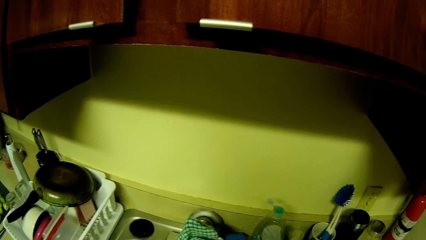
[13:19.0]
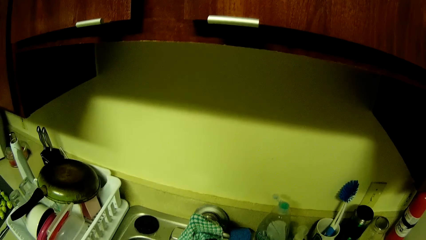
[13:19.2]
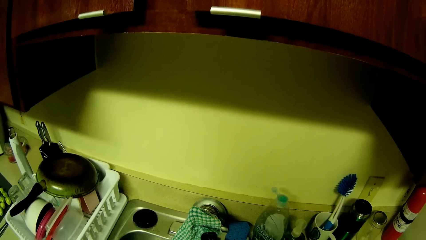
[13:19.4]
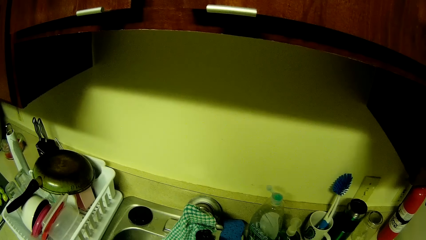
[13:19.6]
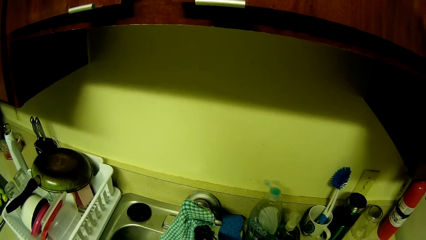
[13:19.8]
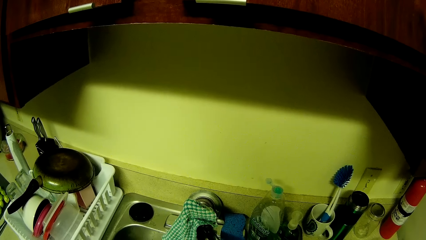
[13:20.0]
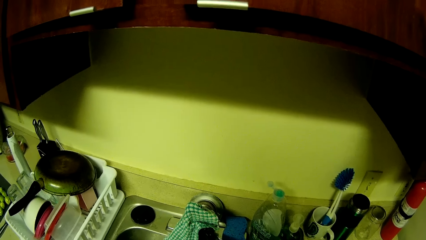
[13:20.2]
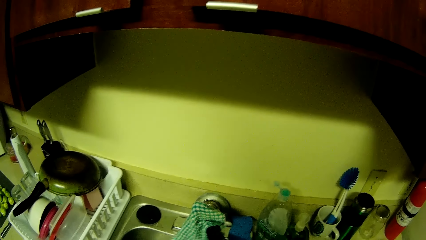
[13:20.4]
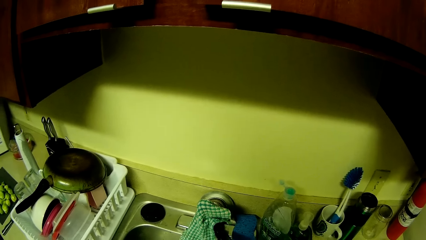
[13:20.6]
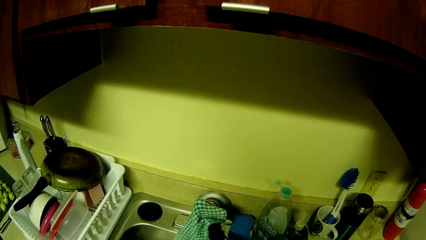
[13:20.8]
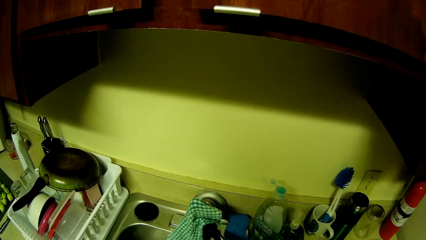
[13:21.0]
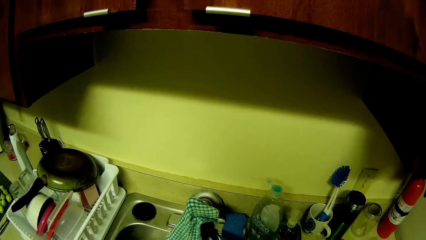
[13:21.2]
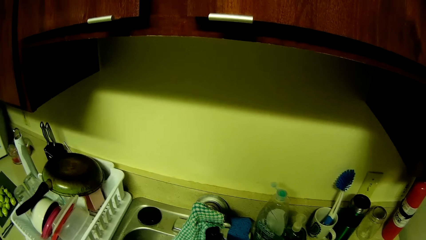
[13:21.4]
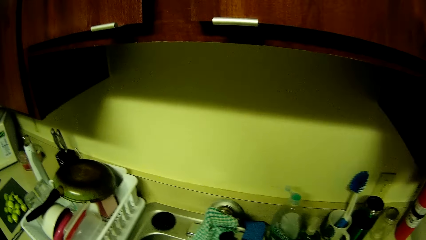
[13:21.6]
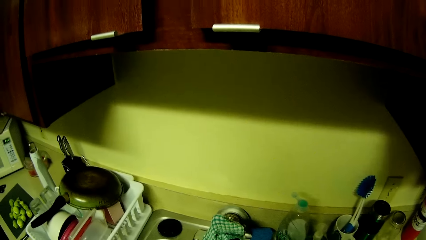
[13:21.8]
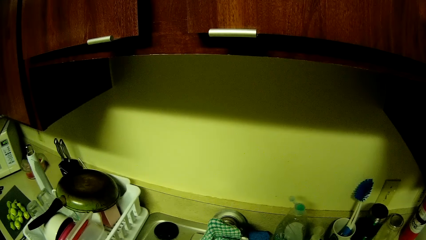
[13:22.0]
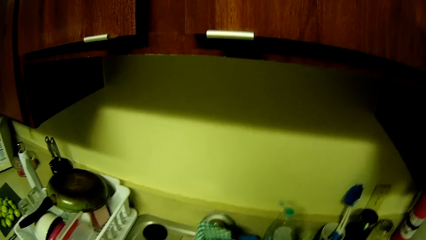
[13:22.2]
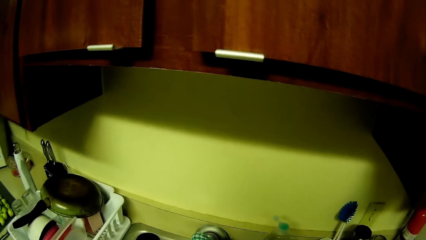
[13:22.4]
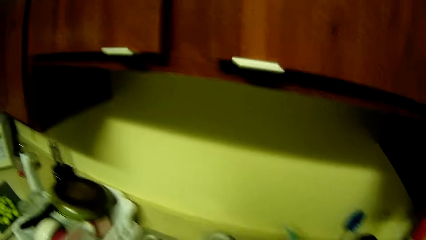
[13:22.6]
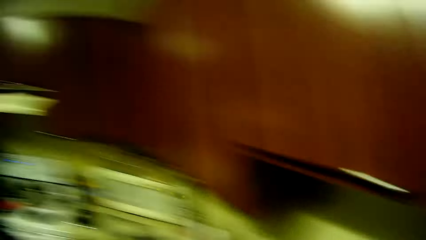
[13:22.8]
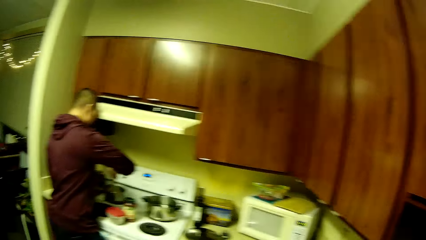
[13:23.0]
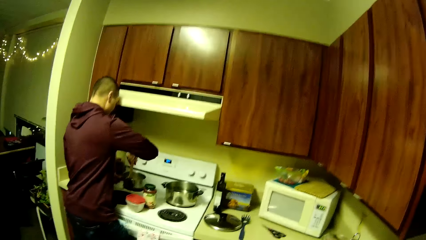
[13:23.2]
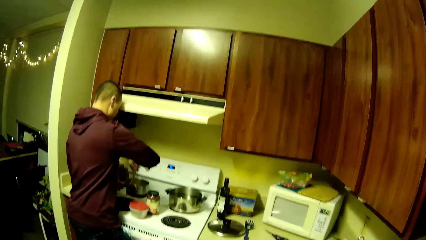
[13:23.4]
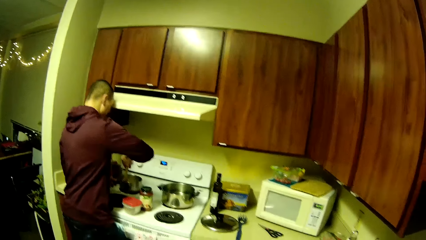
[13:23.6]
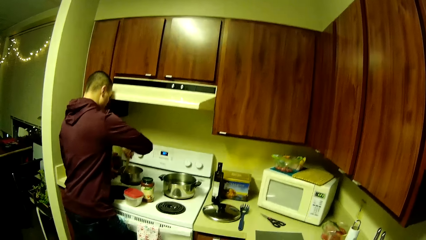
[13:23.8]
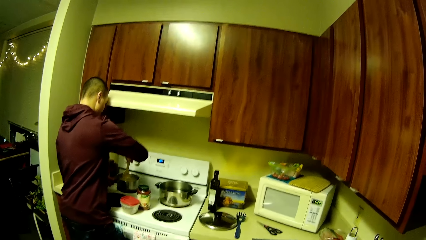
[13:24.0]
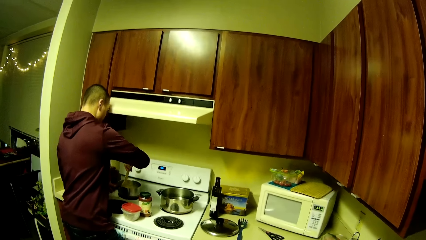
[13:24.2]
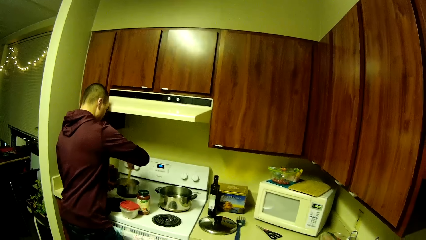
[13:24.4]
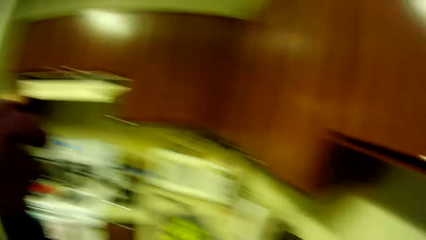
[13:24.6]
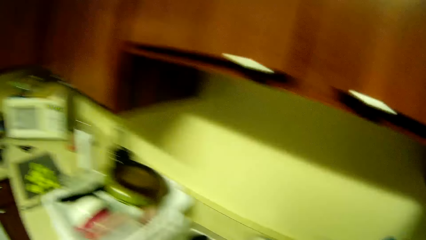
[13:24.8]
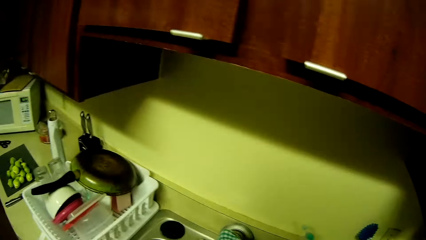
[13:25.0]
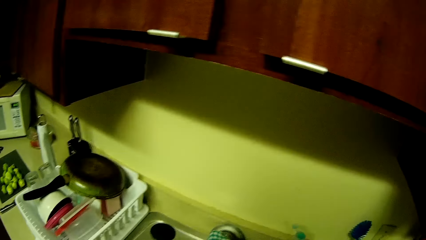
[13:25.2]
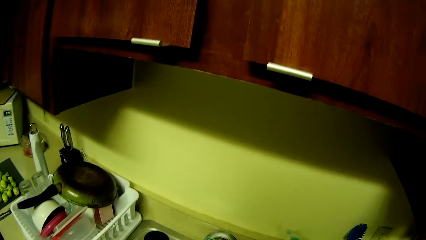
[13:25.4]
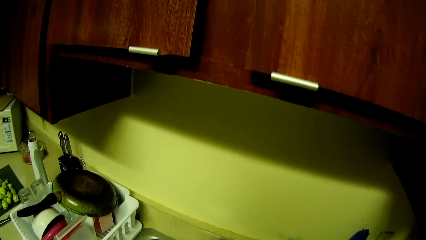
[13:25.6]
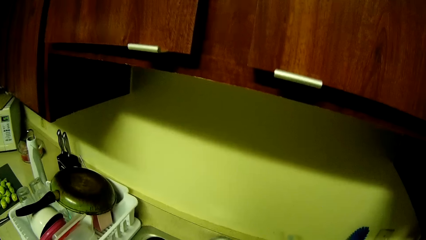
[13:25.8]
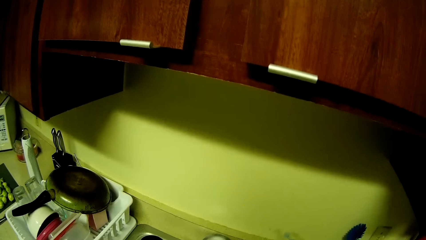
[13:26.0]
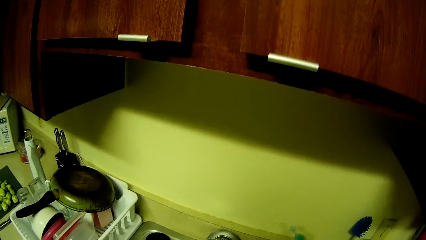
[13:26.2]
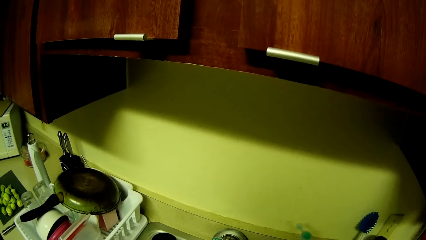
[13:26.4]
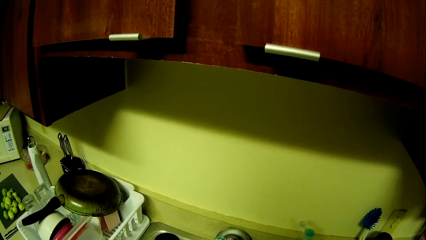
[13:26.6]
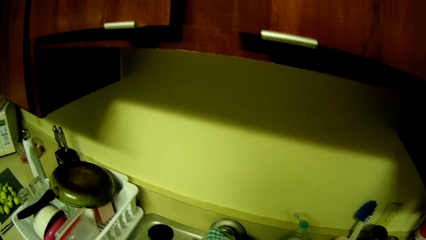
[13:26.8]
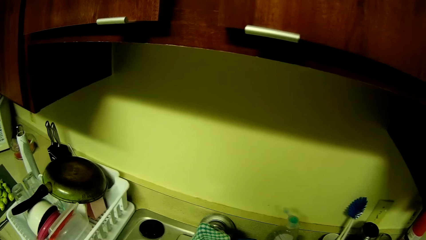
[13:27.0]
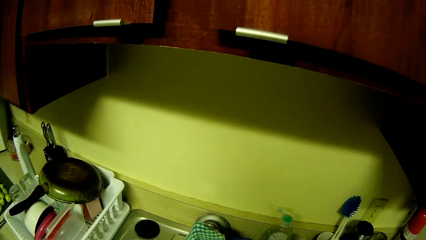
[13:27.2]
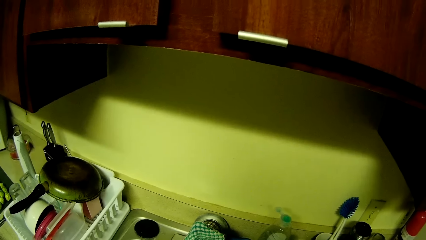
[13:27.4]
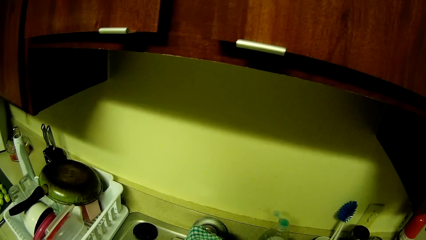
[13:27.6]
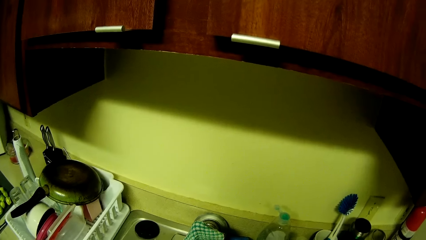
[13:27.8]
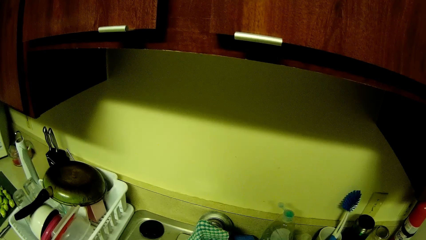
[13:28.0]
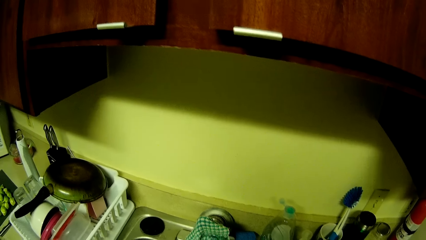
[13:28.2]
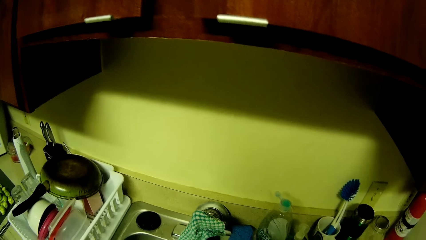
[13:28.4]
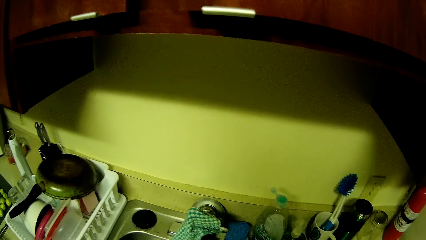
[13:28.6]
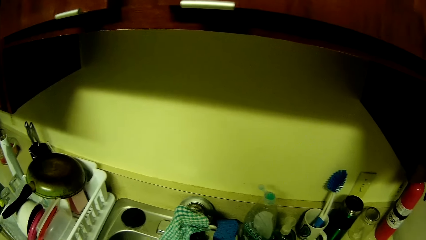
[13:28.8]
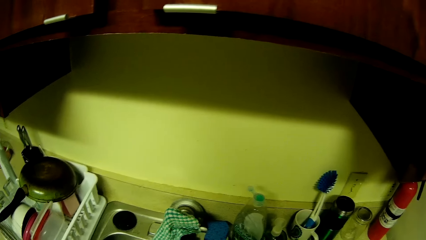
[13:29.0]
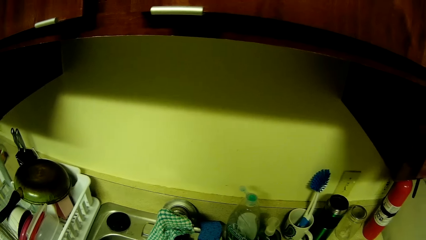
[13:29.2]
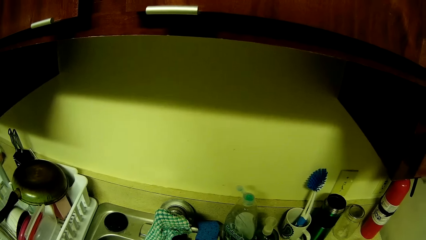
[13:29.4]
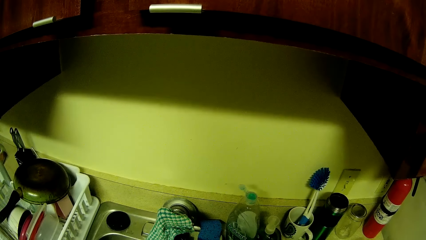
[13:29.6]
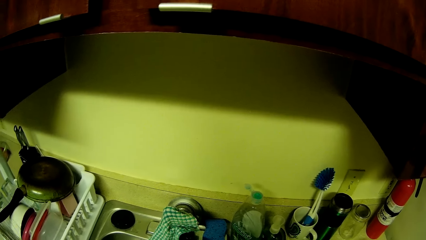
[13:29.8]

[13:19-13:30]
The man cooks on the gas cooker. The camera wearer washes the fruit in the basin with both hands. The man looks at the utensils.

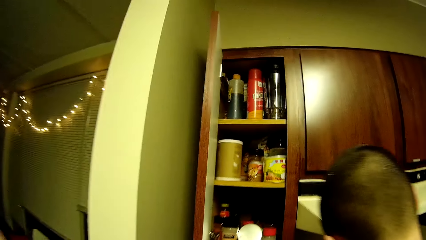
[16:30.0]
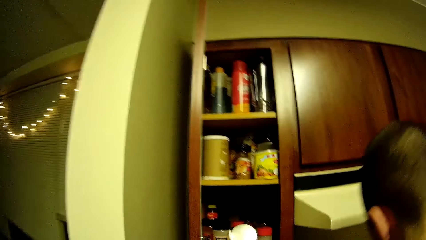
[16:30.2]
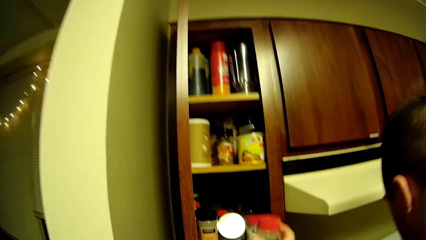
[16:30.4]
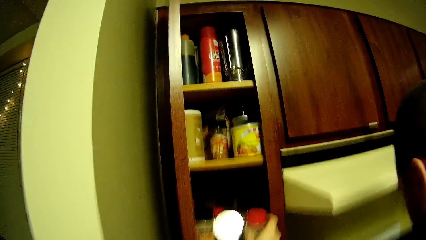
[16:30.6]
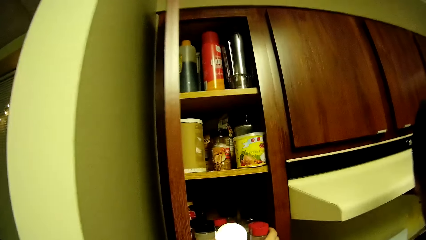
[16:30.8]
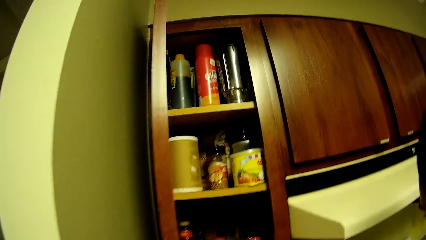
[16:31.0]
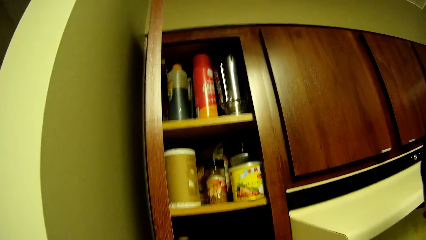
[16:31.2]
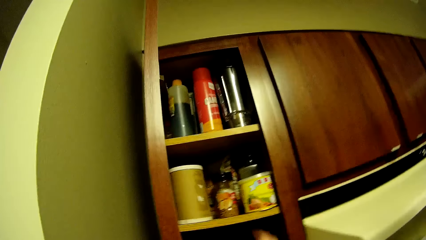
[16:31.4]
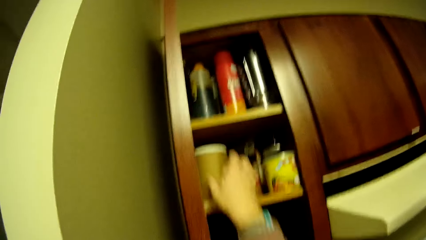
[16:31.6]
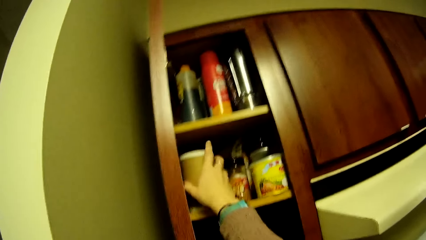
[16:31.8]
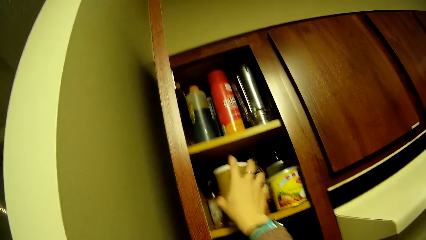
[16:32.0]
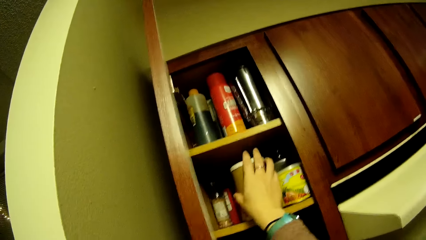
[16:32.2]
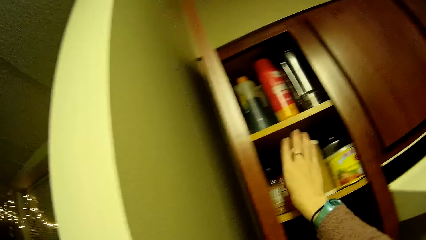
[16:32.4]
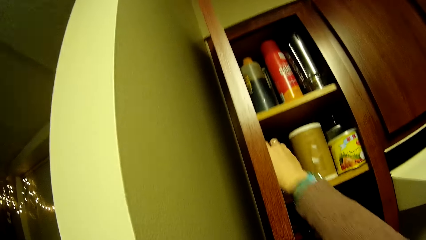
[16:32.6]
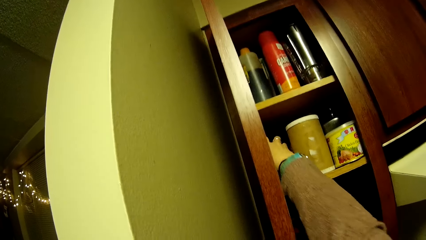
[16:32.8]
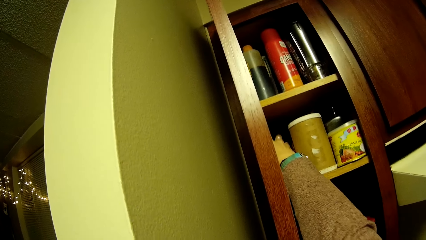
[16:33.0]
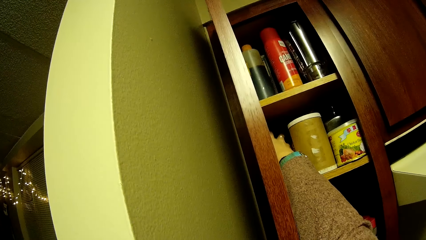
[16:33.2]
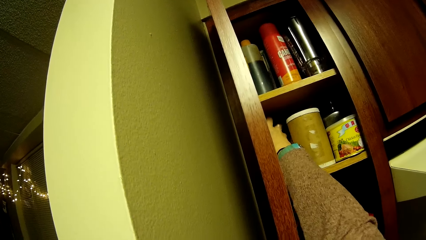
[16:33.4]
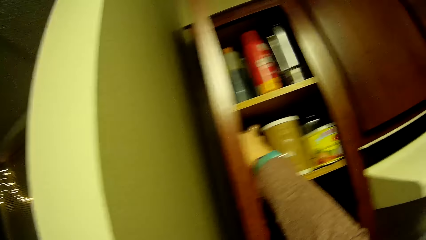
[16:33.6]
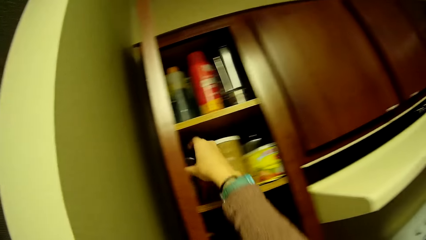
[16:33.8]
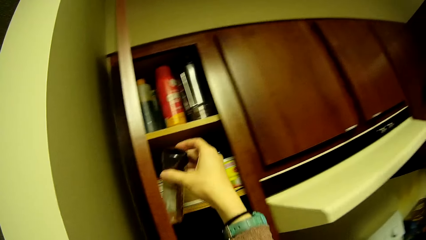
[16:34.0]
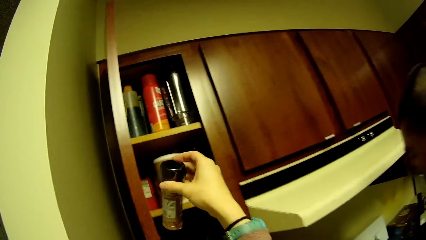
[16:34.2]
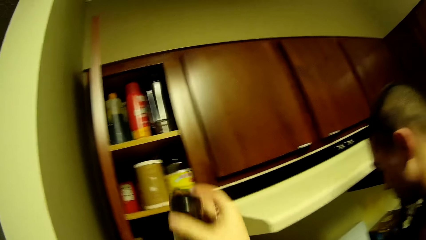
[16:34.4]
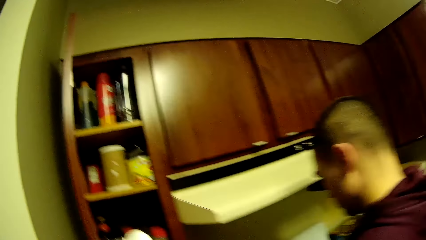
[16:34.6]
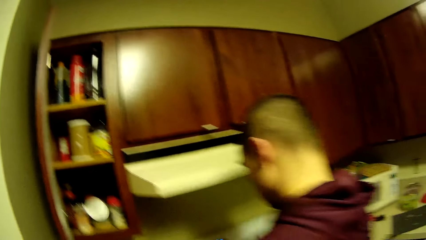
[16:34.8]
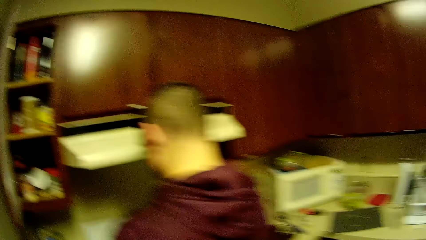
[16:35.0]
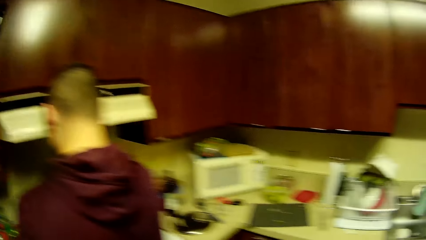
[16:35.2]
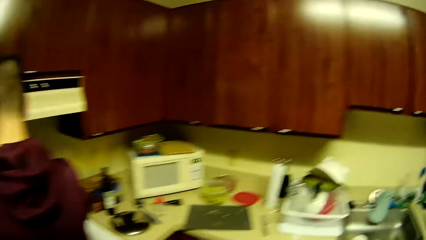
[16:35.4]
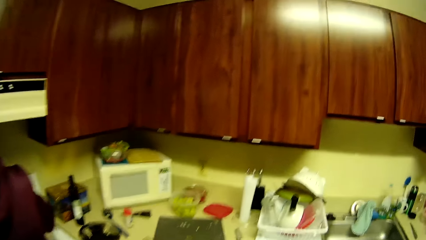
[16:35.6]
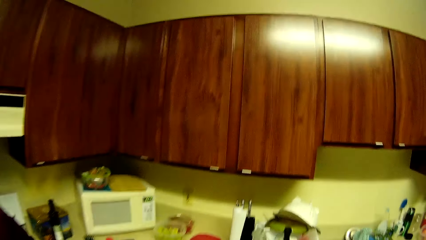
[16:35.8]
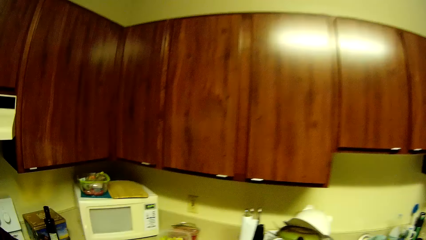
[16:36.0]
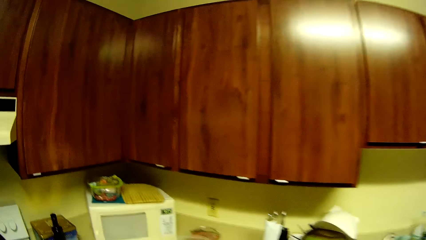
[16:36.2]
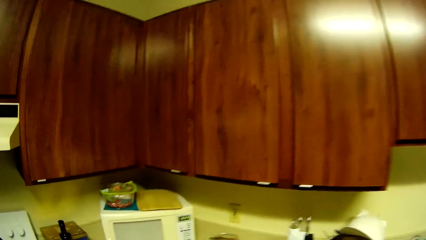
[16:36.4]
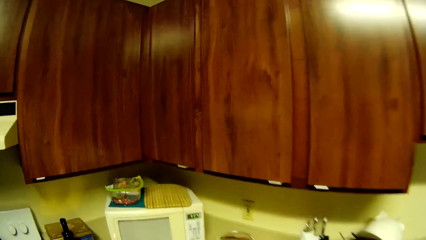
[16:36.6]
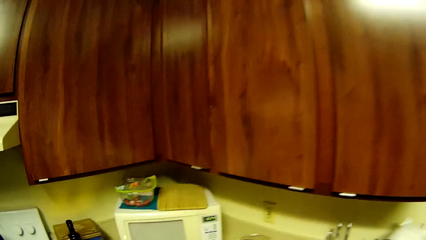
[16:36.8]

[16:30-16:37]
The camera wearer drops the spice bottle in the cabinet. She picks another spice bottle from the cabinet with her right hand.
